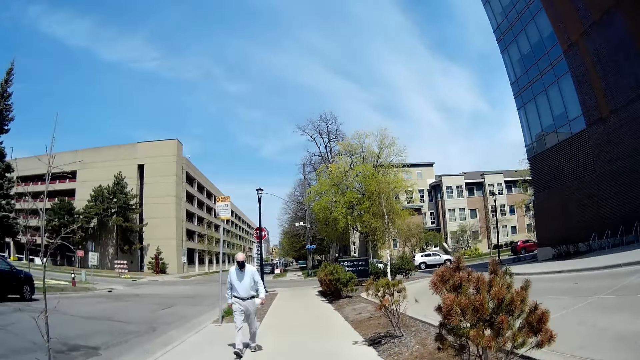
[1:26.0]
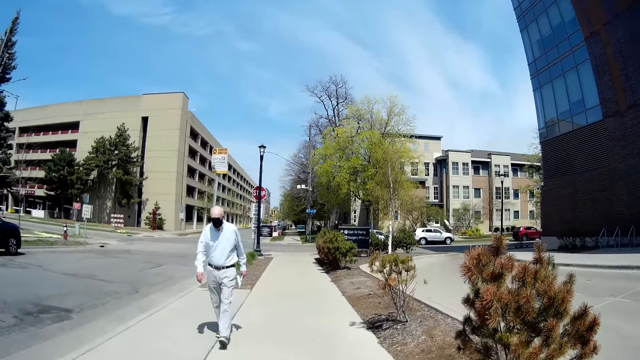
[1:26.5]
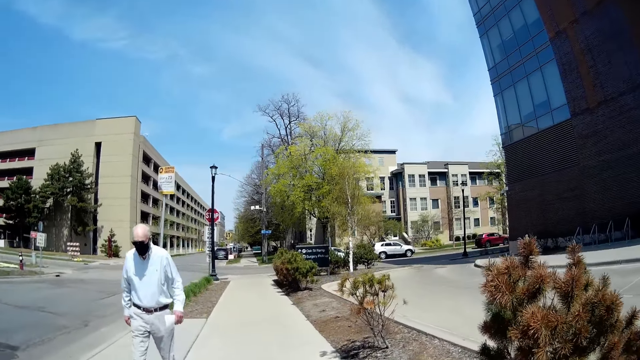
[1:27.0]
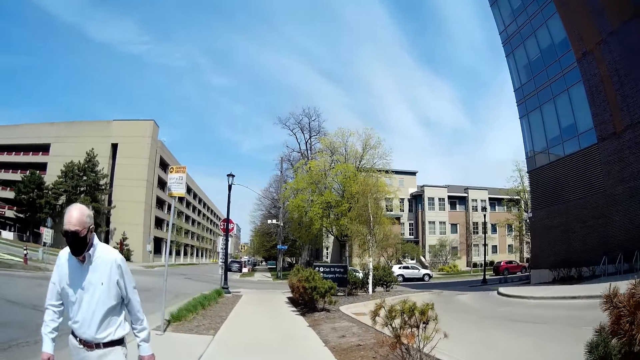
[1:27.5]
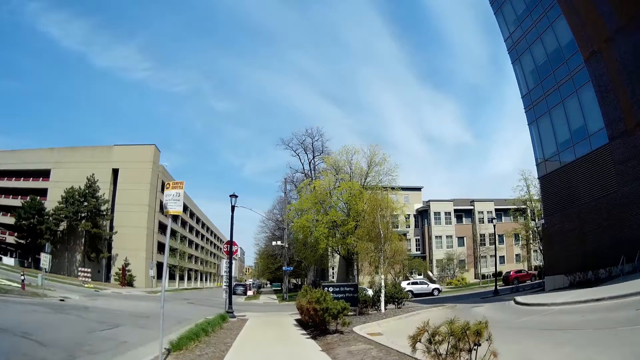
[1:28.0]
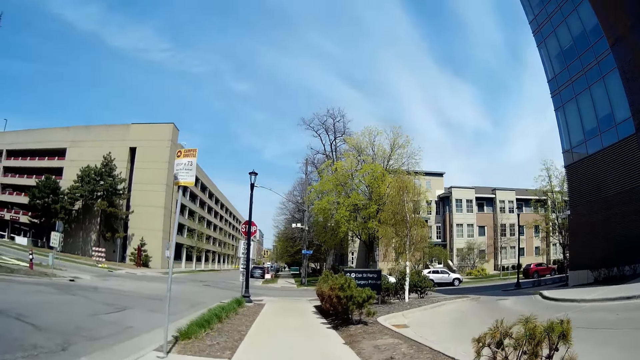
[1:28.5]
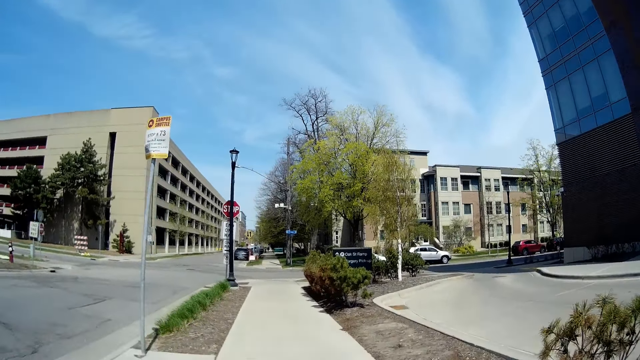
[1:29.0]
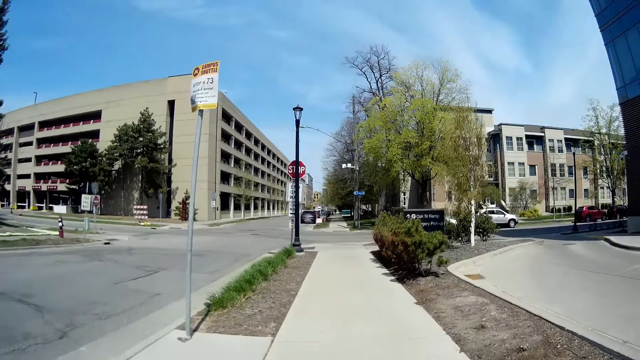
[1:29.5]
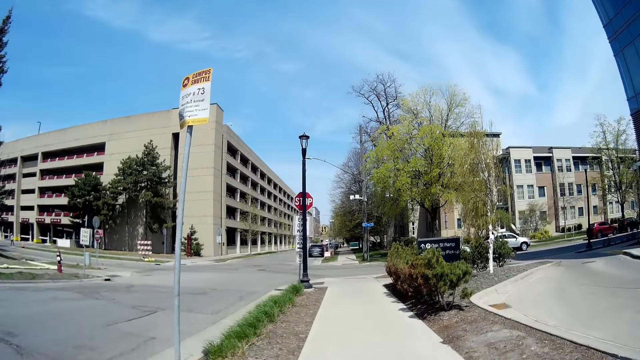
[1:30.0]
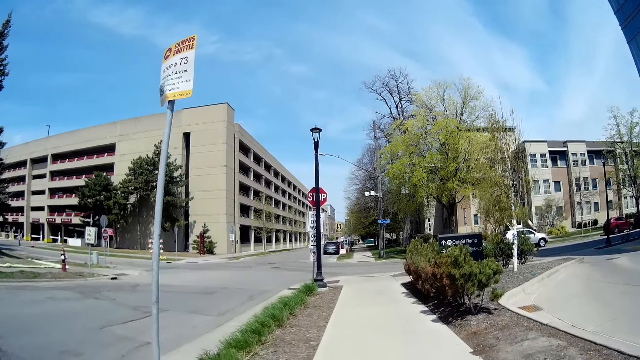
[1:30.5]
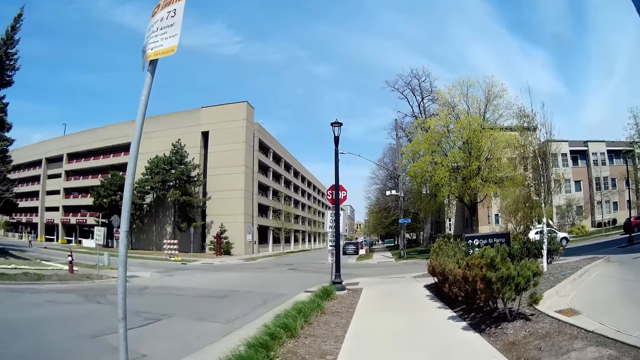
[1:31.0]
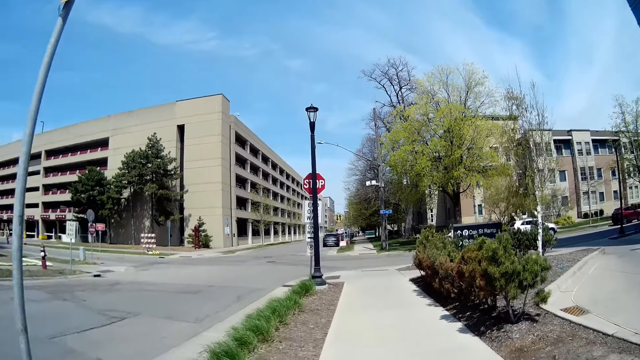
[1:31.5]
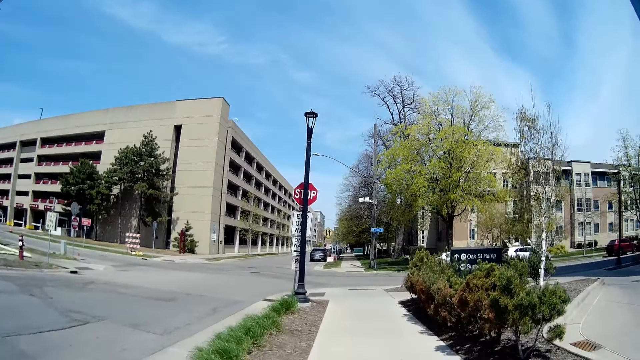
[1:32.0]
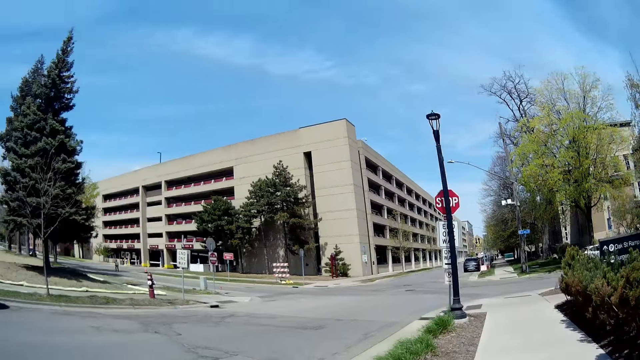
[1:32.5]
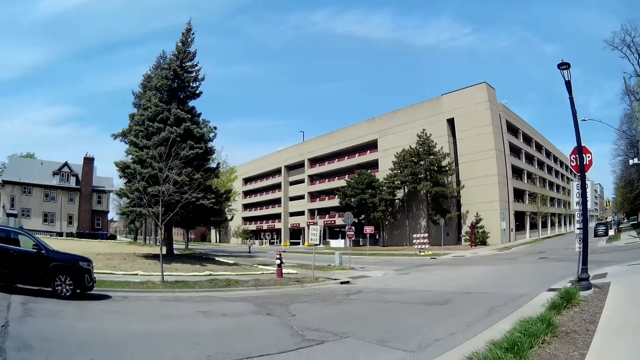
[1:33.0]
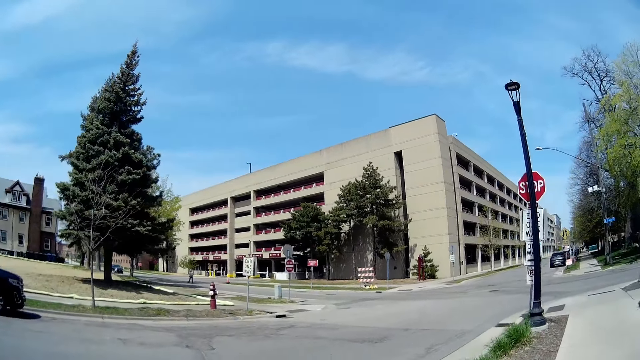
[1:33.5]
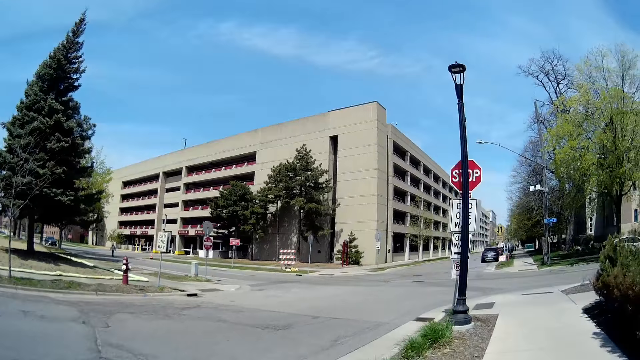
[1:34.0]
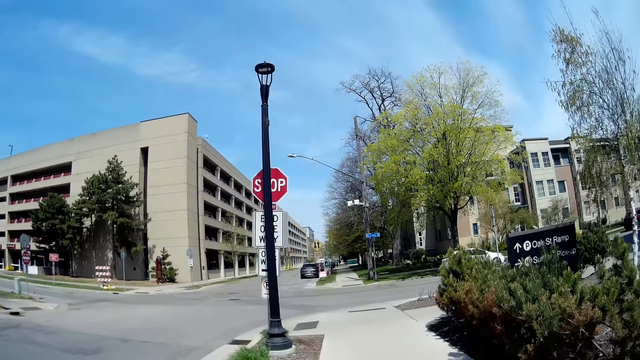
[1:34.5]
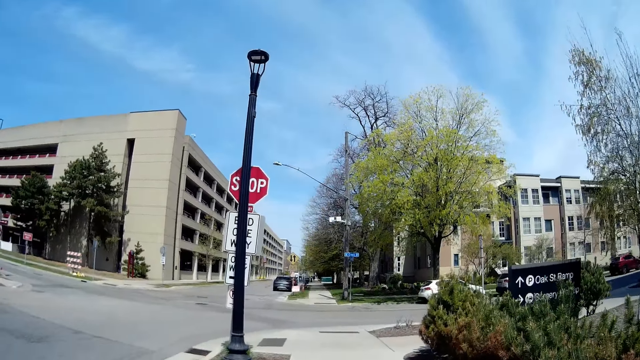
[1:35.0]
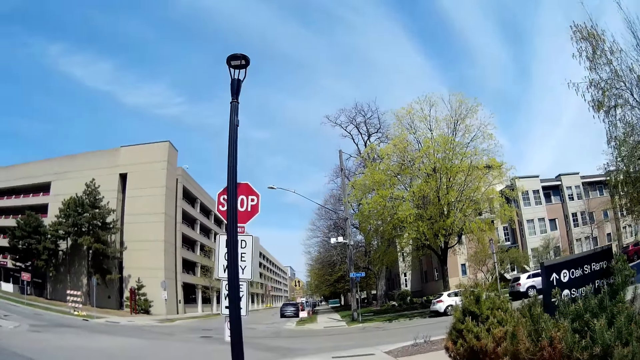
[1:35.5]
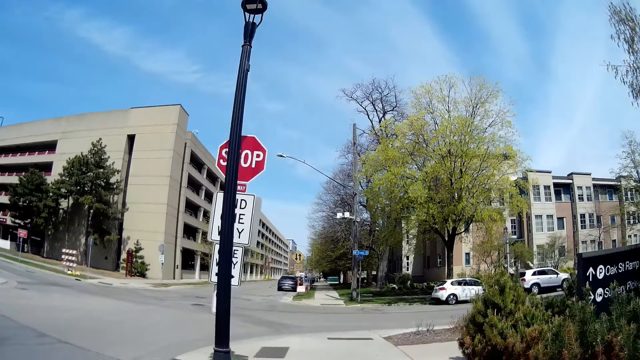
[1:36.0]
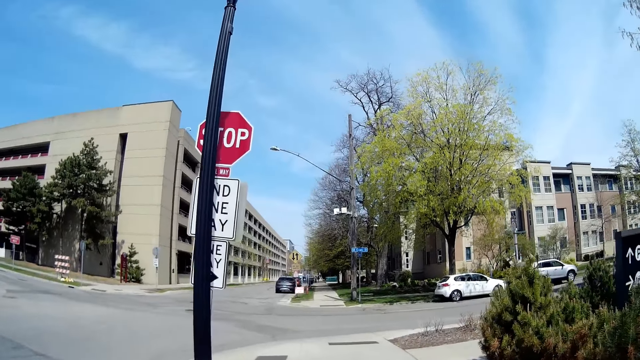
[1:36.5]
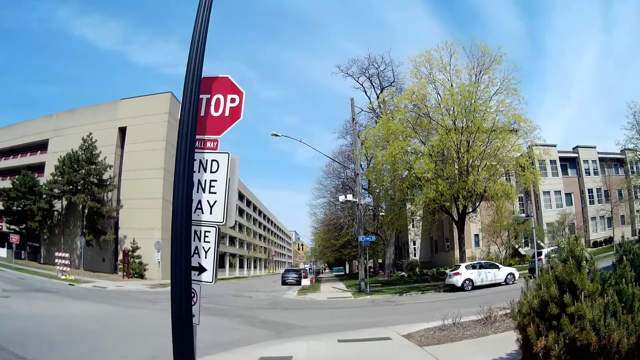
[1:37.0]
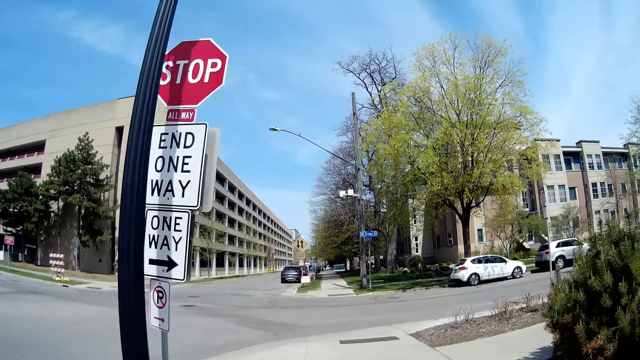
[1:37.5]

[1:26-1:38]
A man walks past the camera wearer. The camera wearer looks around.

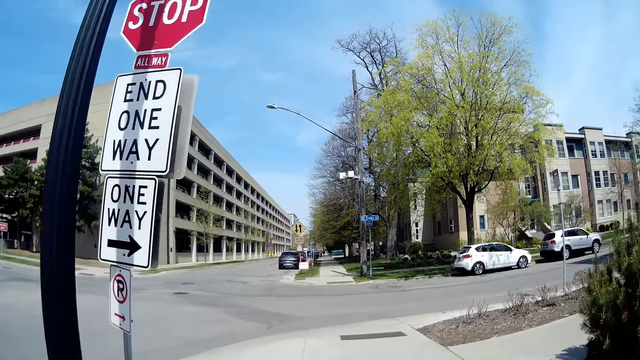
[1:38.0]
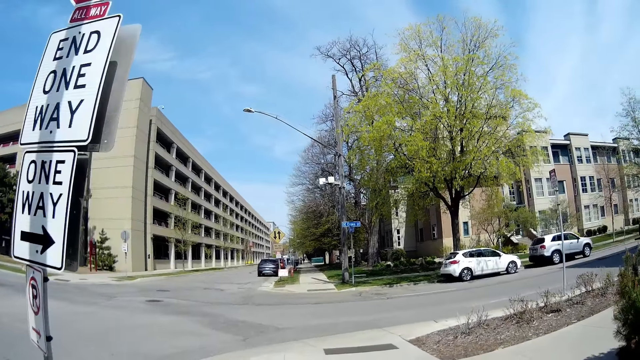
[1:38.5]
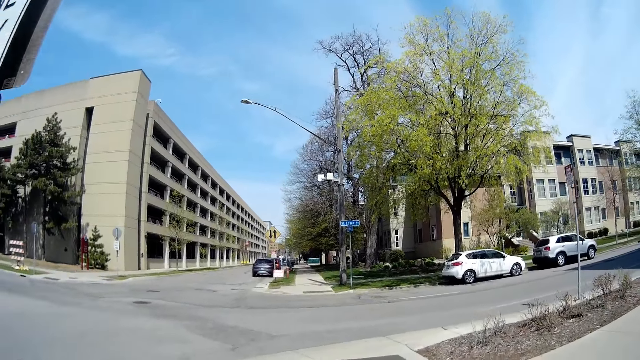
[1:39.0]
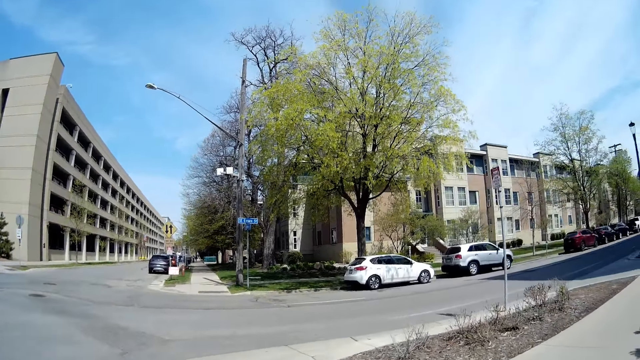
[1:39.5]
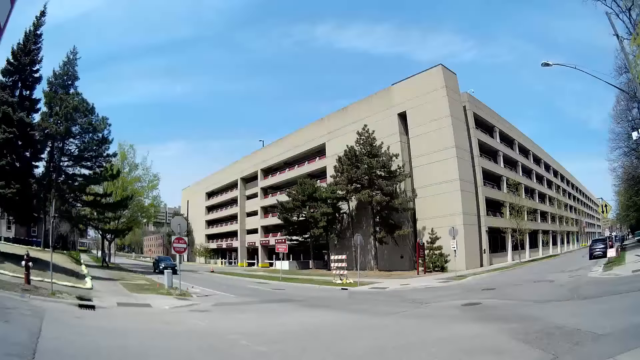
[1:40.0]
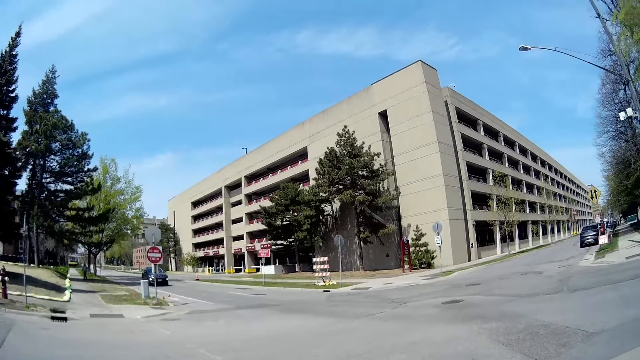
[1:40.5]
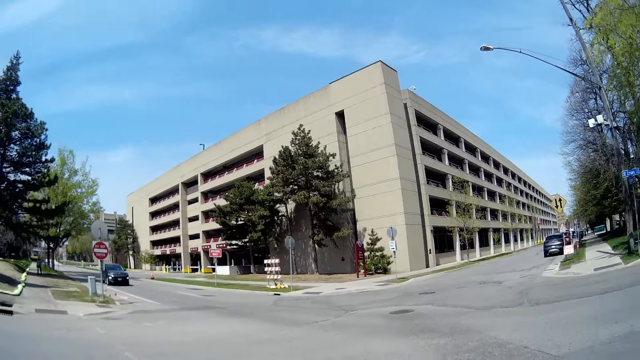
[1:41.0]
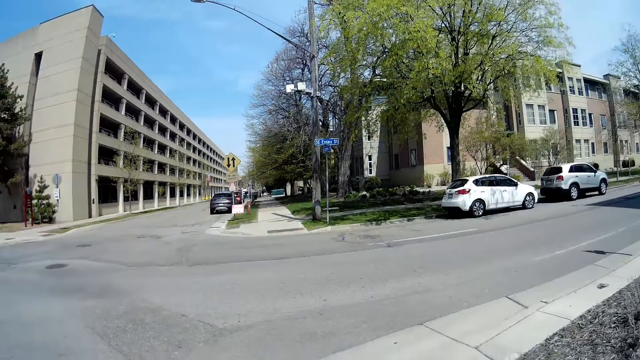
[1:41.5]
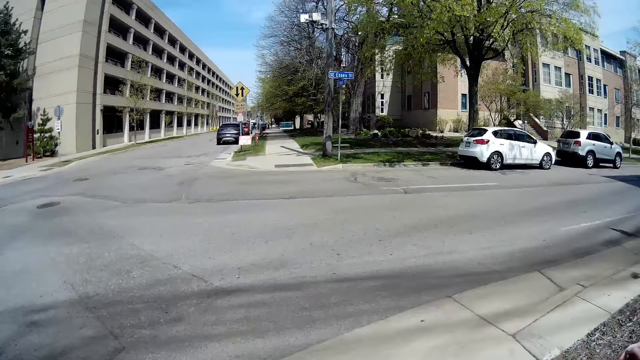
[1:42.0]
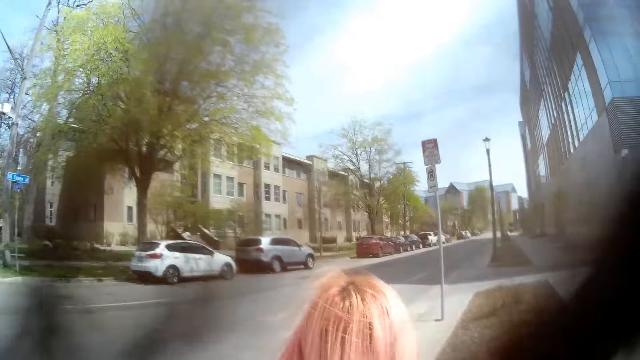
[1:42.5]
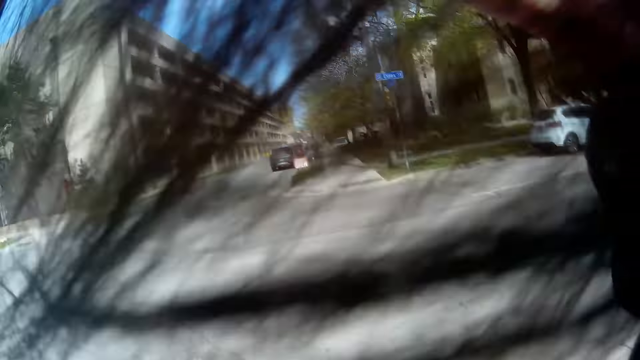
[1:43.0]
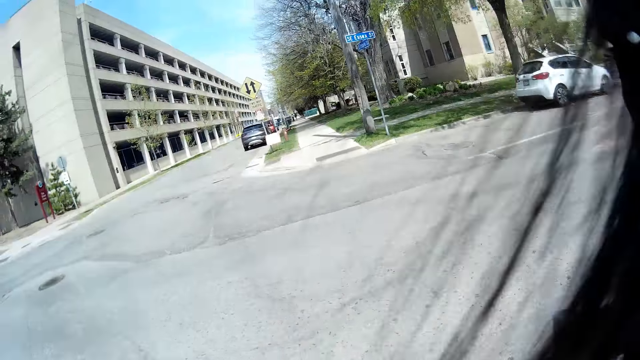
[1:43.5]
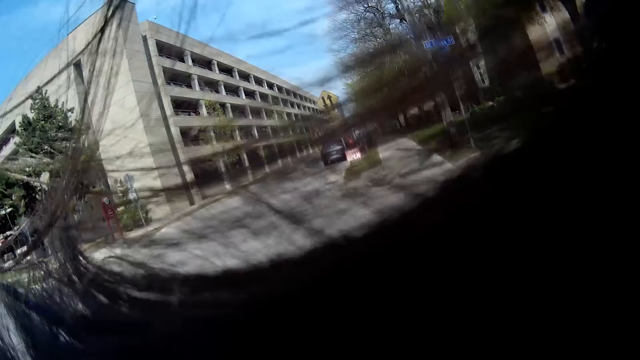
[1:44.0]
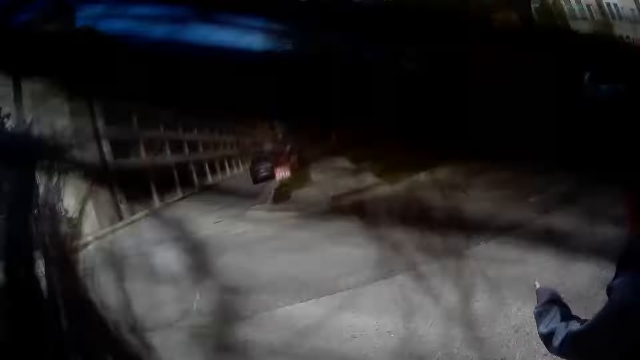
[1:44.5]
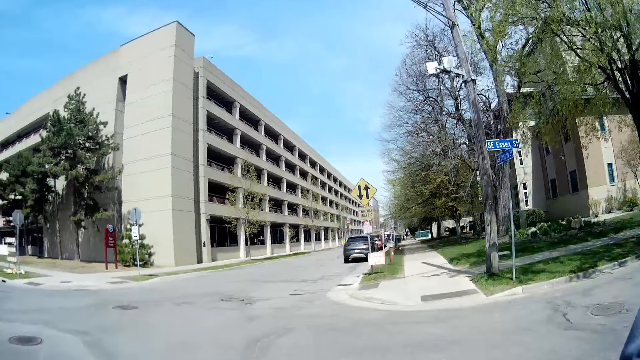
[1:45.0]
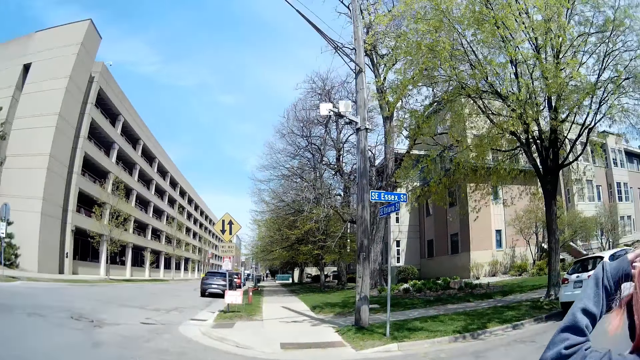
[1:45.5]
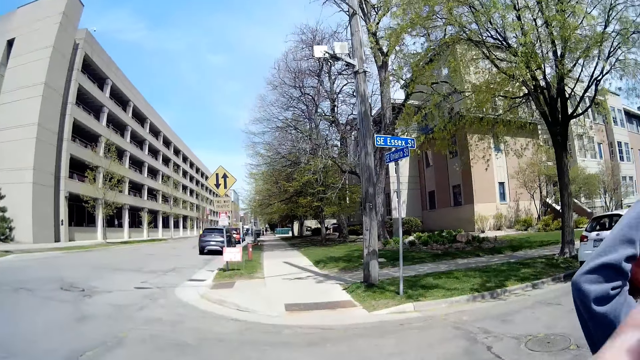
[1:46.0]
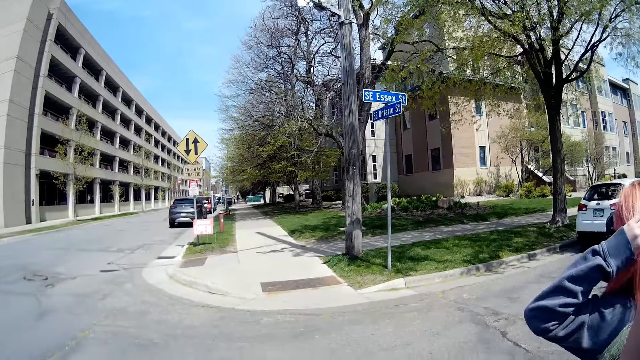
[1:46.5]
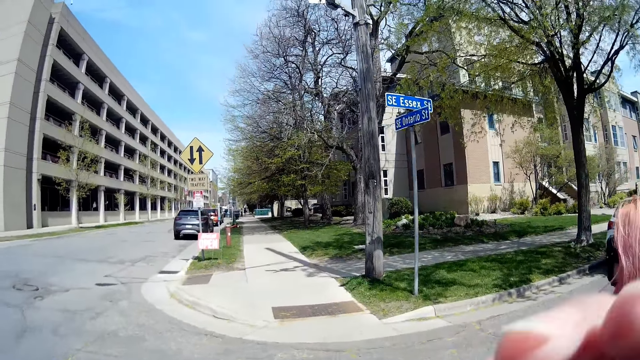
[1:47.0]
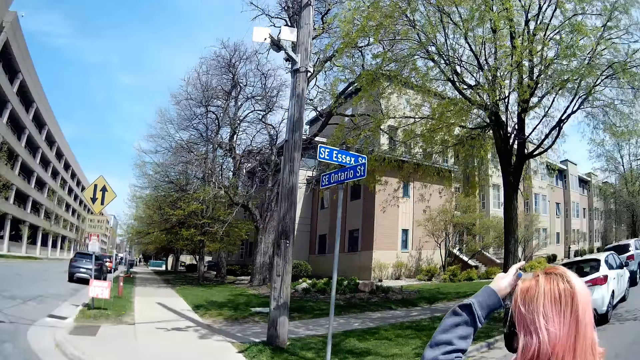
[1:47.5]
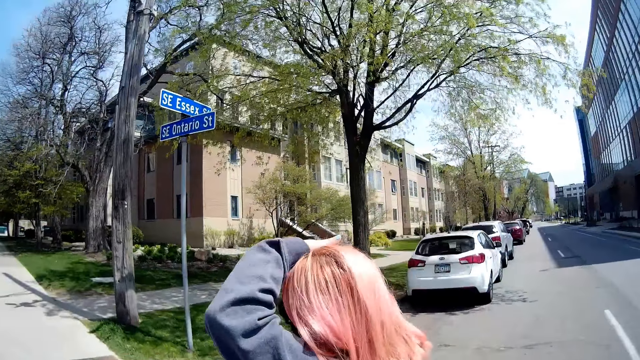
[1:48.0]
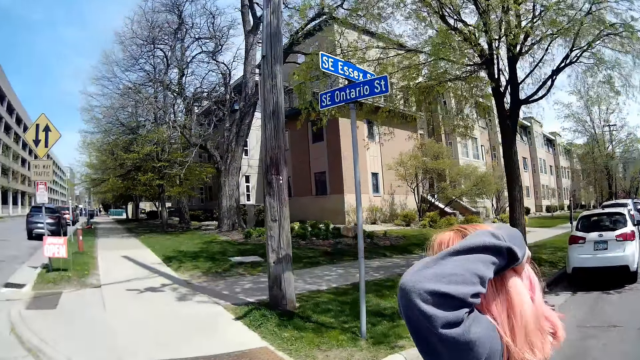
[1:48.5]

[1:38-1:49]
The camera wearer and a person cross the road.
